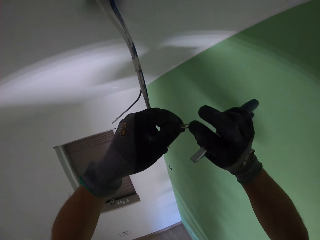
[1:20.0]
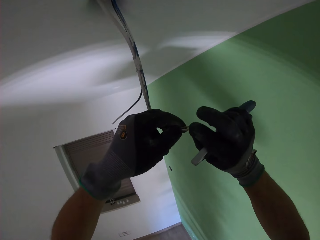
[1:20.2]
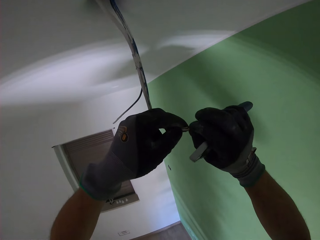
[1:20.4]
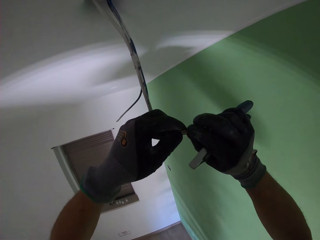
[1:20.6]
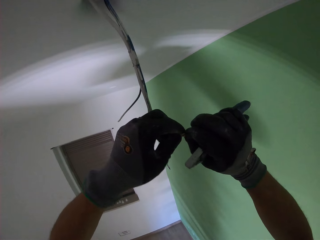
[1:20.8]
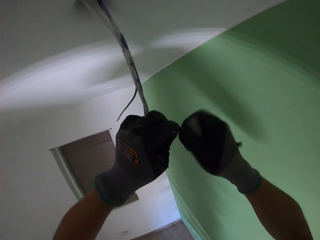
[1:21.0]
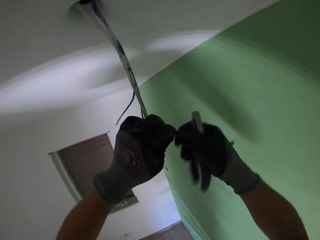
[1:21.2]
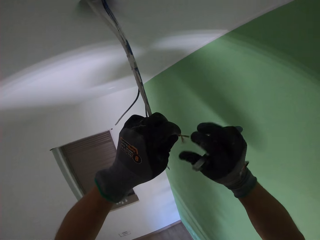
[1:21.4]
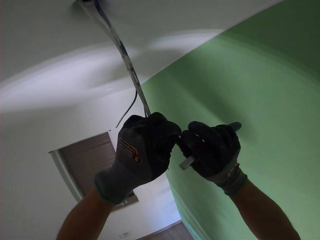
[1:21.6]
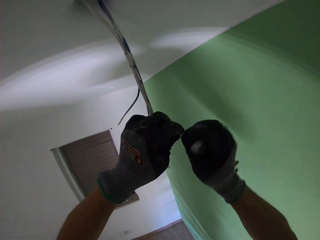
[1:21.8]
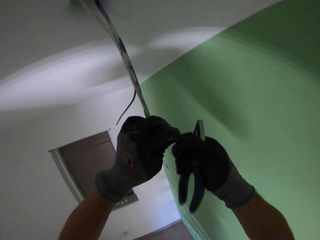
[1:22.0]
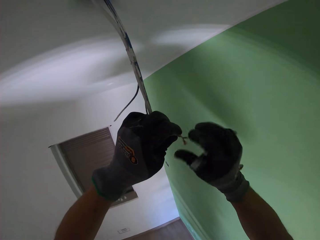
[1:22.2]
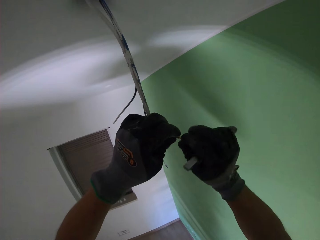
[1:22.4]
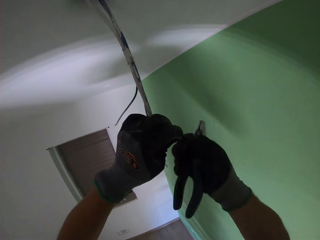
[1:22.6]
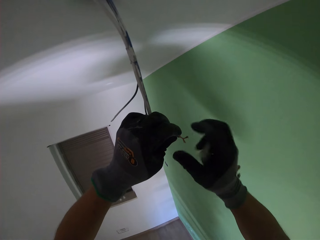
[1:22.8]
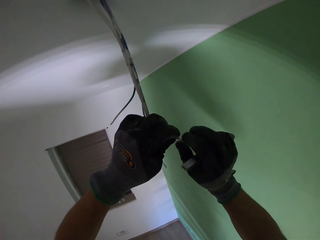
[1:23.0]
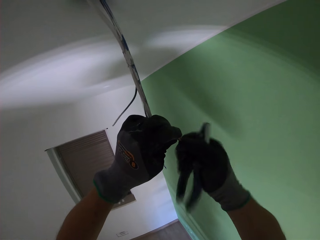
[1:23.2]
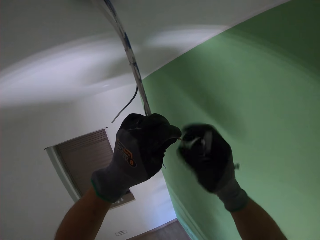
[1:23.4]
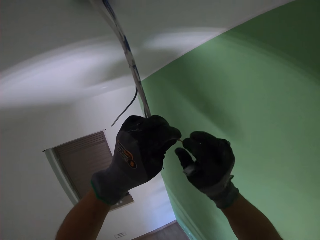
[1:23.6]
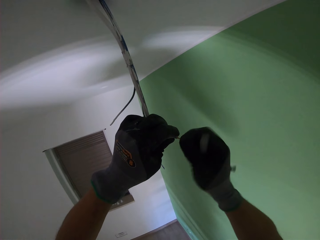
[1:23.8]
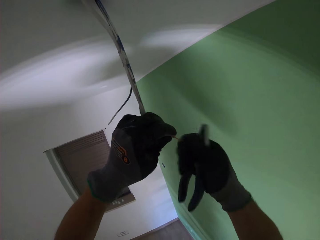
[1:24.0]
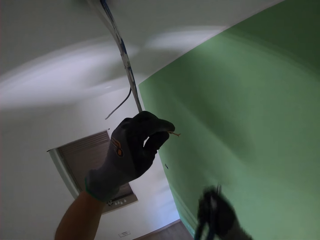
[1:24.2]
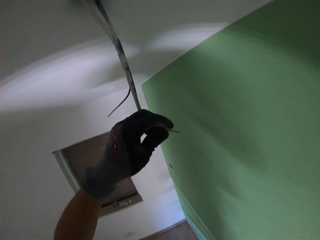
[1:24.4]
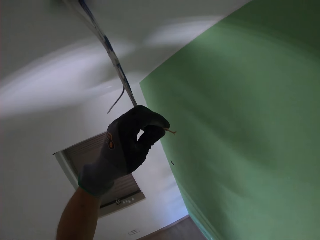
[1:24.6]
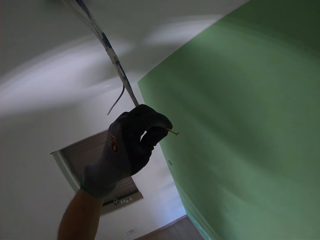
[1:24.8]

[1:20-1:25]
The camera wearer intertwines the cables in his left hand with his right hand.

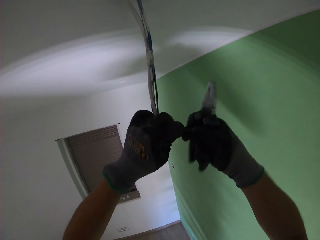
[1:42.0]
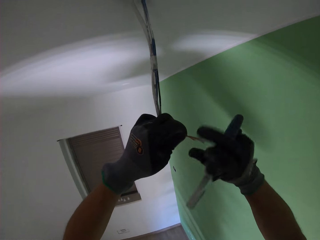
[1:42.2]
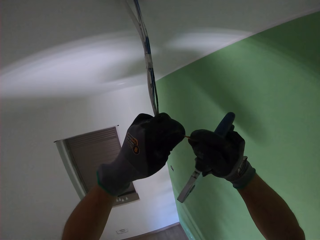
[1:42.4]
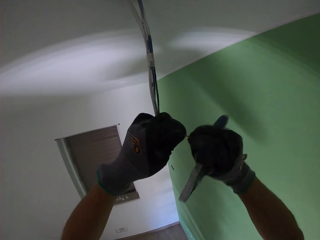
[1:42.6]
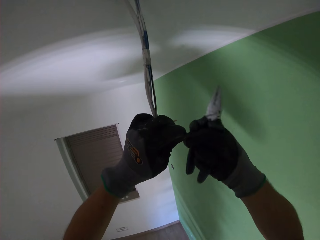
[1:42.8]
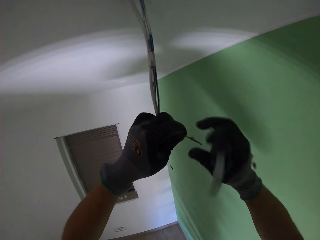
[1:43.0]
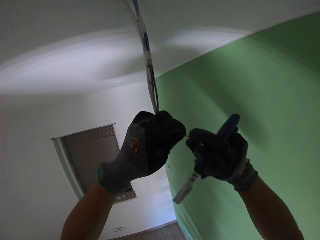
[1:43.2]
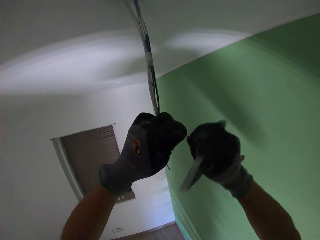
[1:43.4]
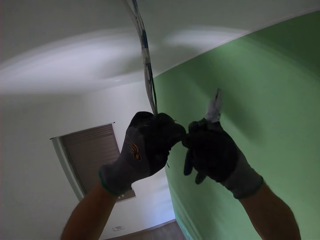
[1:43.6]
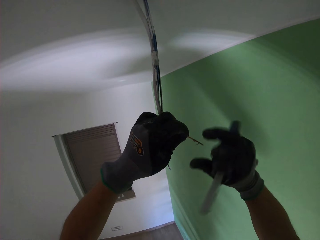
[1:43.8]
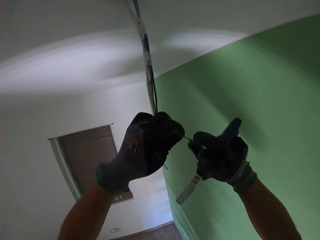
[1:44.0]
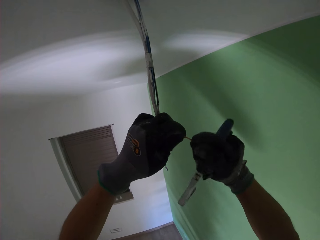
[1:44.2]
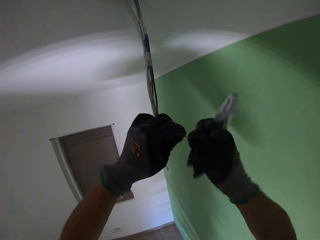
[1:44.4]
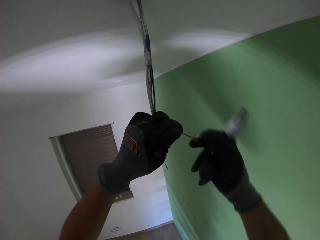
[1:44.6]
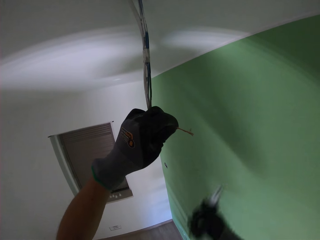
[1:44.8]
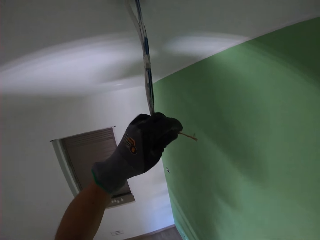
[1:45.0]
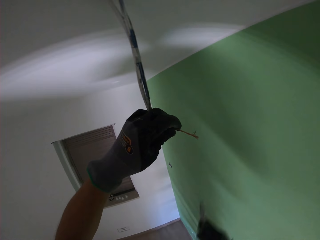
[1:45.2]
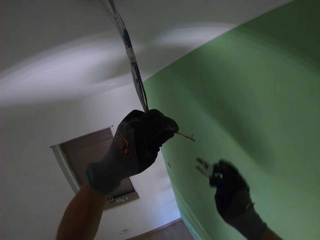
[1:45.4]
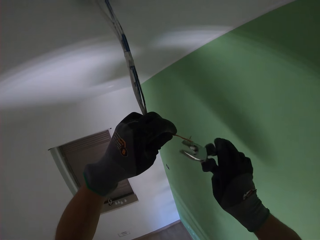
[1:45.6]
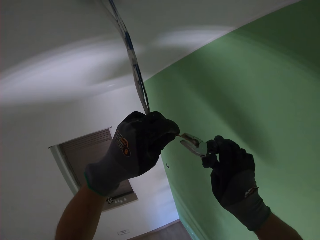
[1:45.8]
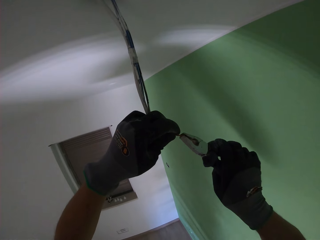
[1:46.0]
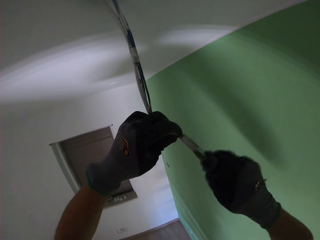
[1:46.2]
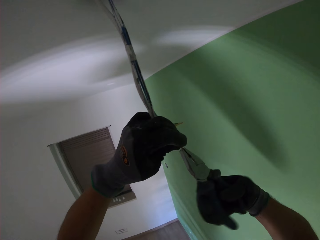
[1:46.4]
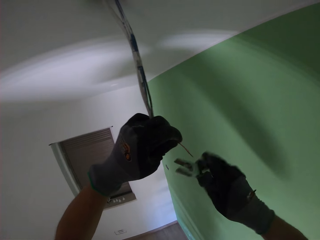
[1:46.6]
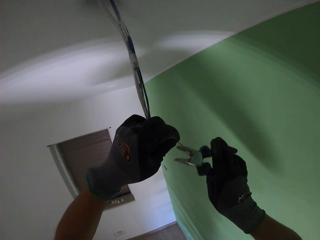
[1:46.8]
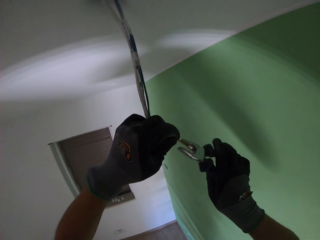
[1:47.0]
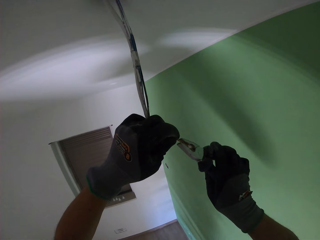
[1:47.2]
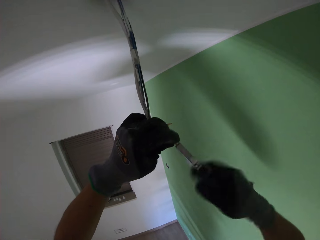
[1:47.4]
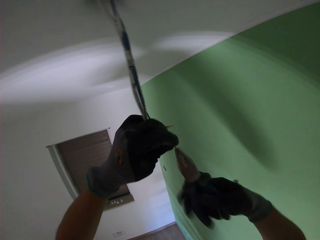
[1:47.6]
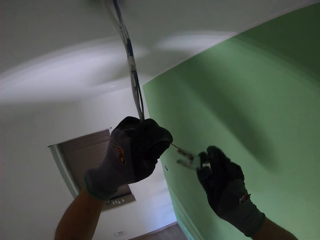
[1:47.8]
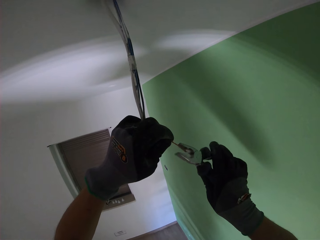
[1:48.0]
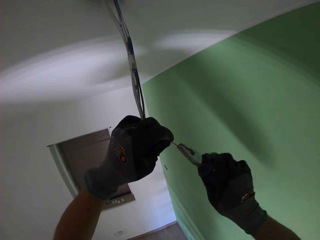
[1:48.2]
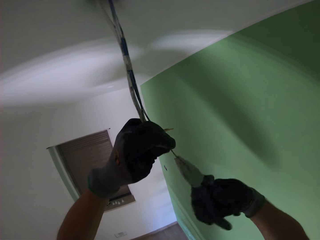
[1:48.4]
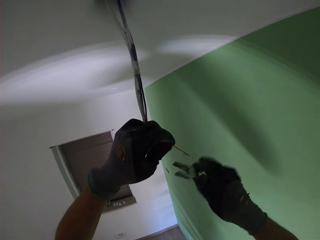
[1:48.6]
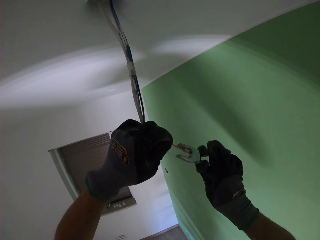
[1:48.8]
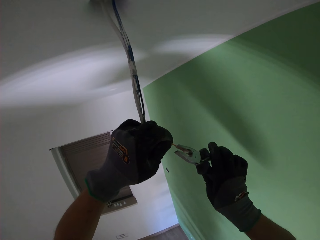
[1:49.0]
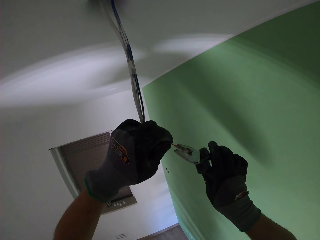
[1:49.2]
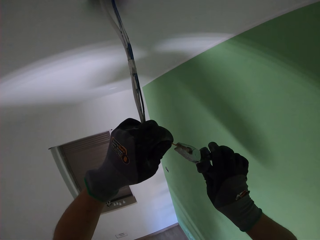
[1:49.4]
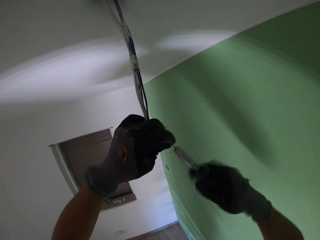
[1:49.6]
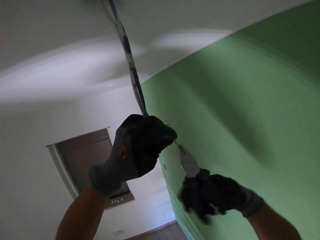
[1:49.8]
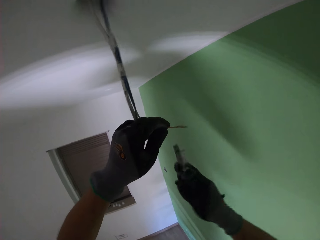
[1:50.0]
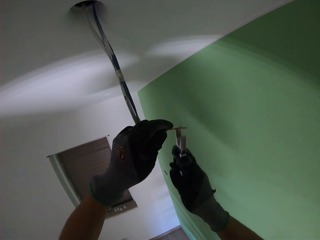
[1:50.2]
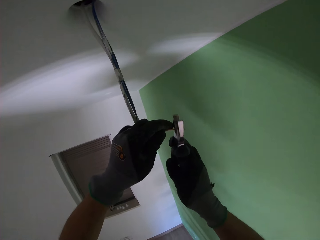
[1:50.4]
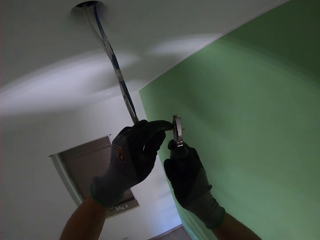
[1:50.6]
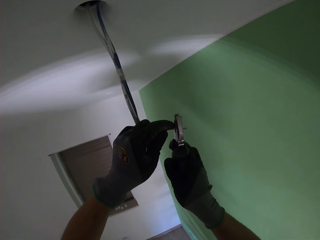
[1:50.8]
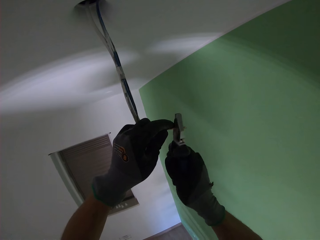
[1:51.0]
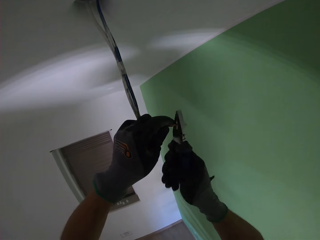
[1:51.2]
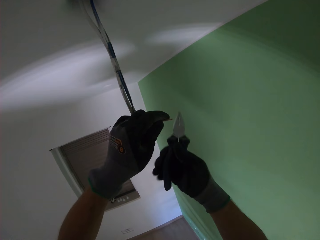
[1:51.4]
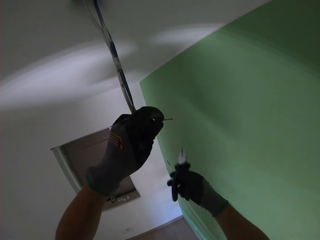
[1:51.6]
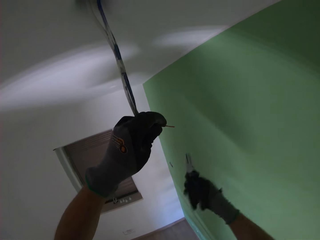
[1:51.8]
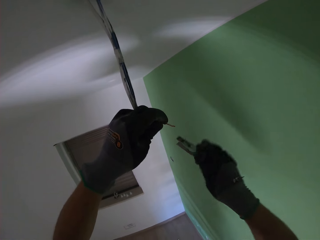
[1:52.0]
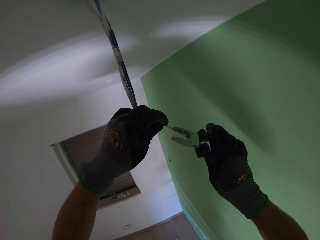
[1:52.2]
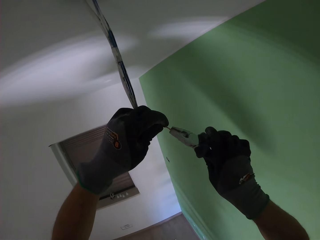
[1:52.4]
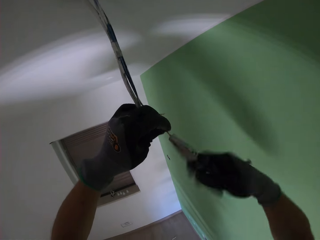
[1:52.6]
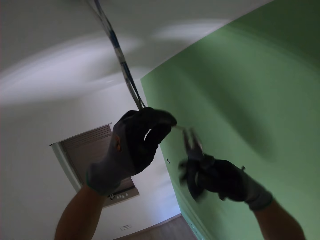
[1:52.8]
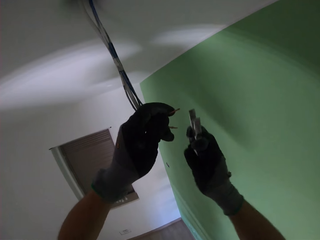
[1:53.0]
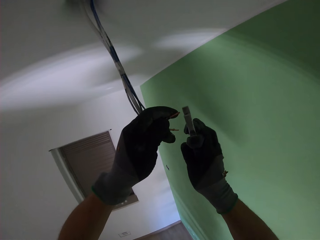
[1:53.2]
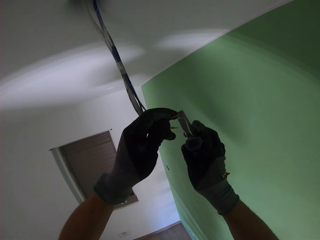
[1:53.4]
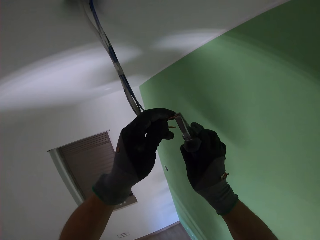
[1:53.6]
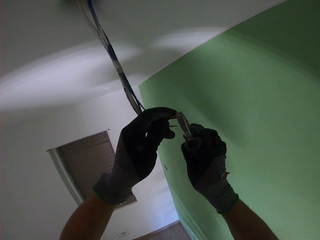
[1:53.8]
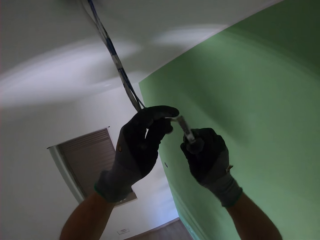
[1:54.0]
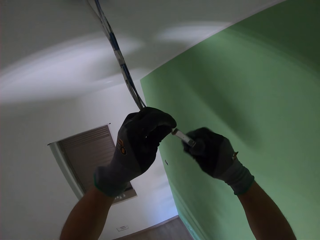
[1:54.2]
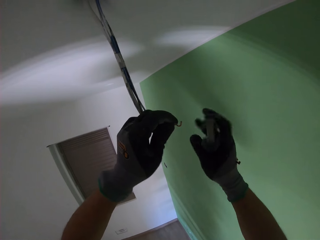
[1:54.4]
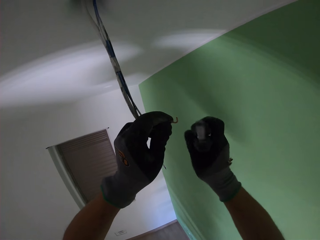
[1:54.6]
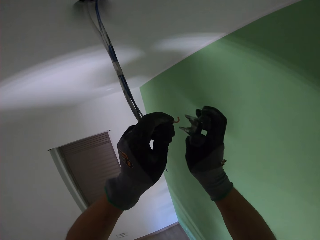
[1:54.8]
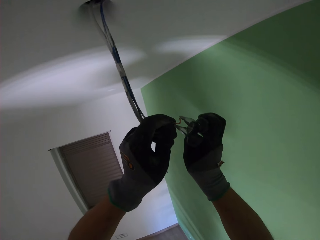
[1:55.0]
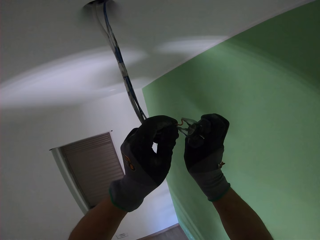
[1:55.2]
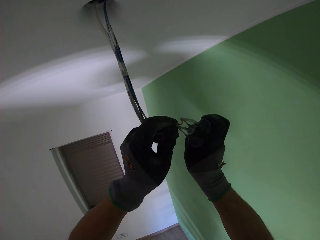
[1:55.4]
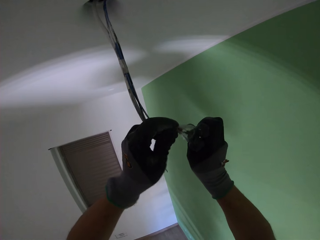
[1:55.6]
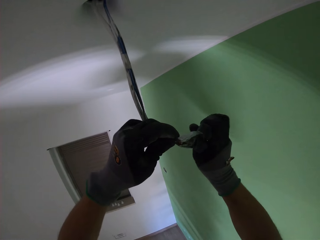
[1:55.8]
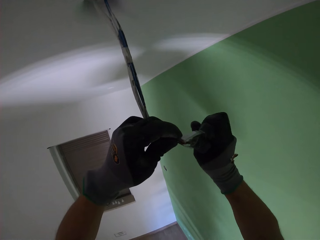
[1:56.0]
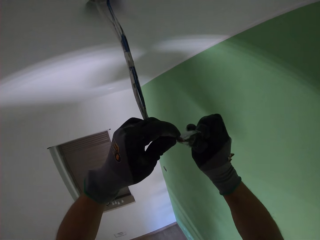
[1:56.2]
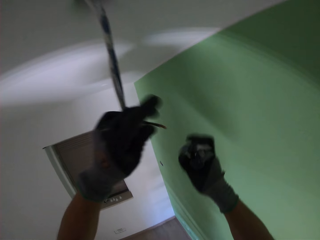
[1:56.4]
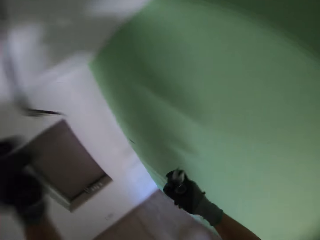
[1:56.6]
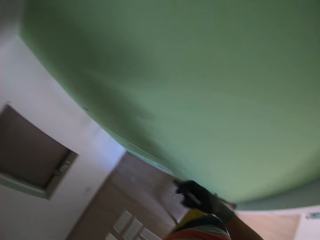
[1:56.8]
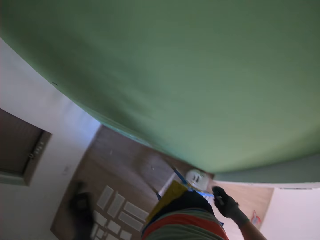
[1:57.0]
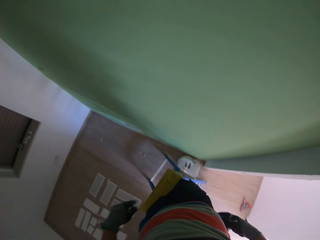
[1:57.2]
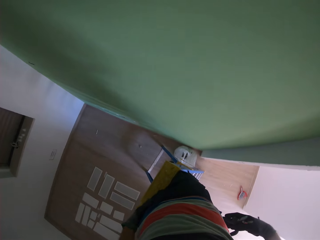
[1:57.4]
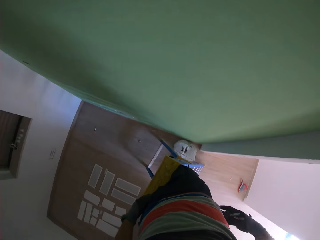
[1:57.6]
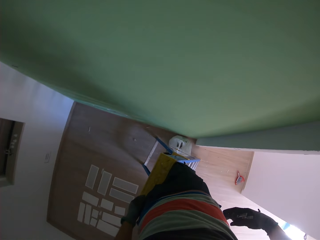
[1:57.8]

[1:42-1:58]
The camera wearer rolls the wires together with his hand. He intertwines the cables in his left hand with the pliers. He cuts the wires. He rolls the wires together with the pliers.
